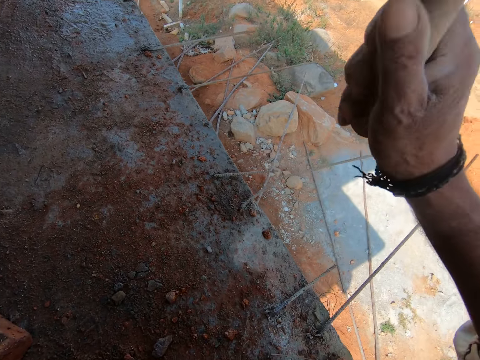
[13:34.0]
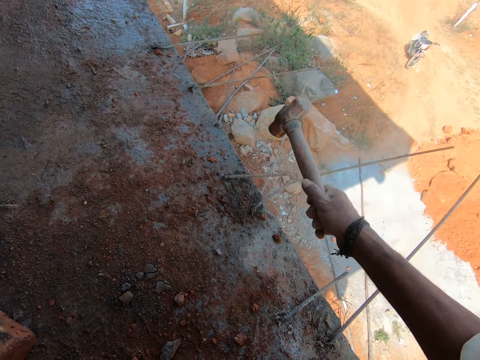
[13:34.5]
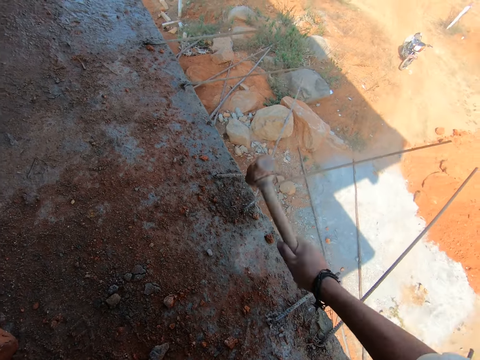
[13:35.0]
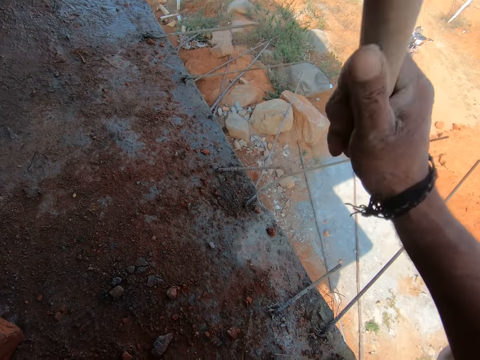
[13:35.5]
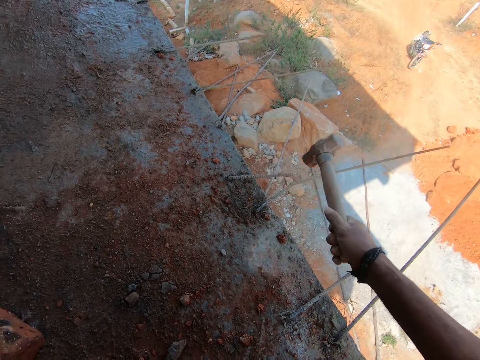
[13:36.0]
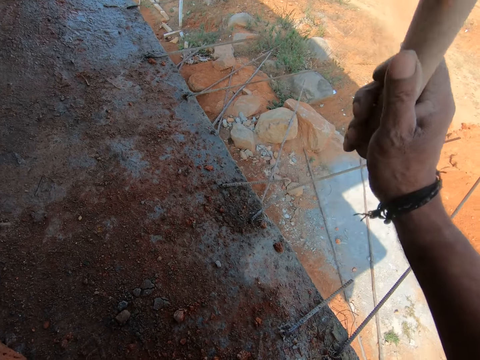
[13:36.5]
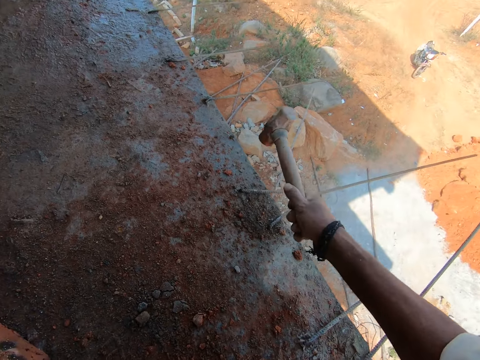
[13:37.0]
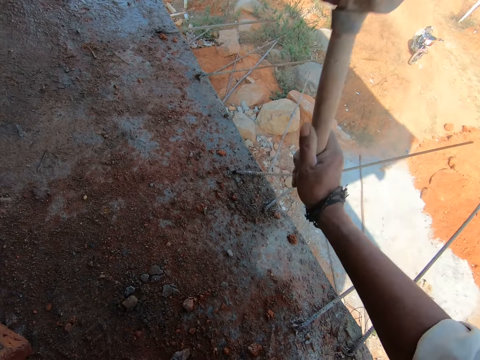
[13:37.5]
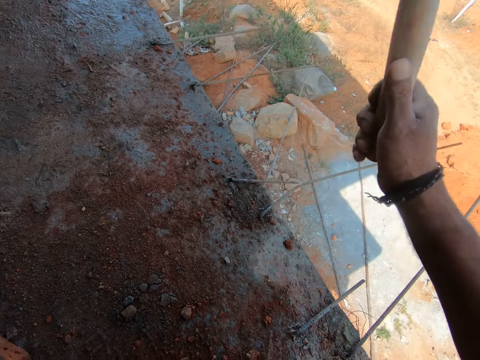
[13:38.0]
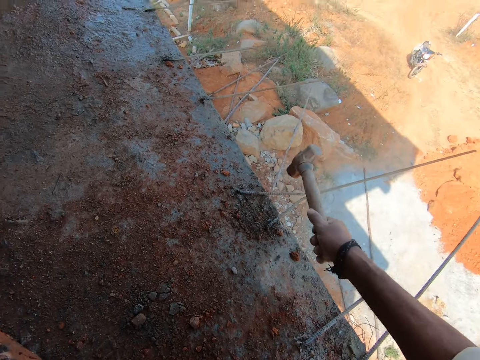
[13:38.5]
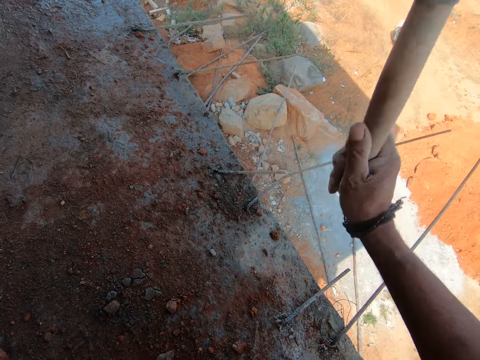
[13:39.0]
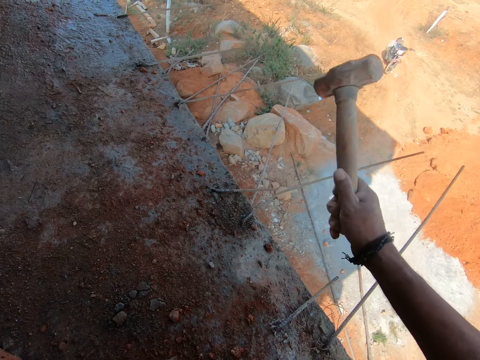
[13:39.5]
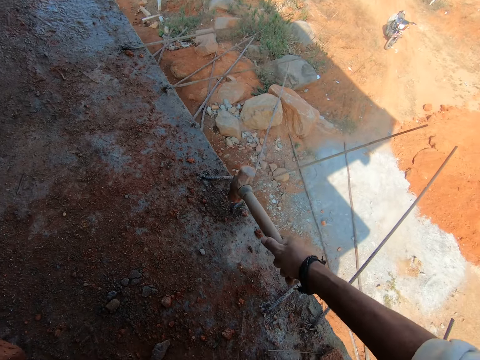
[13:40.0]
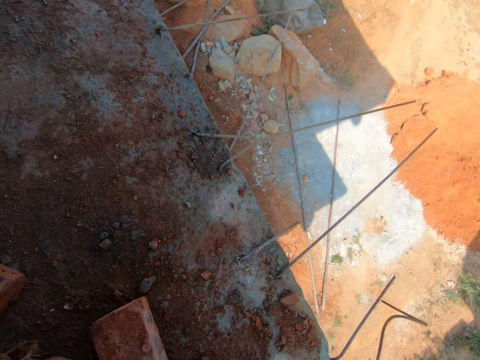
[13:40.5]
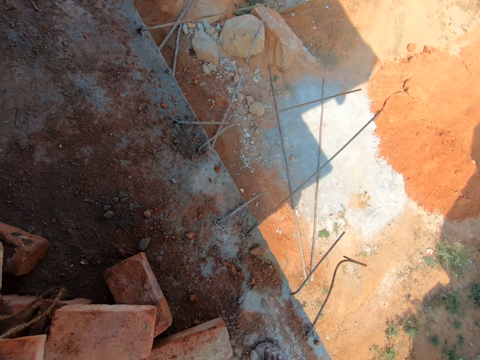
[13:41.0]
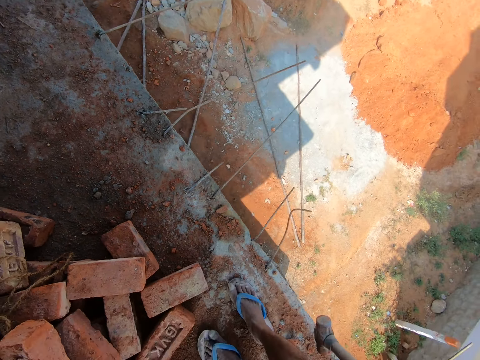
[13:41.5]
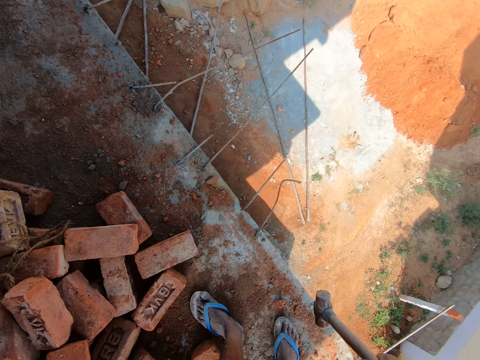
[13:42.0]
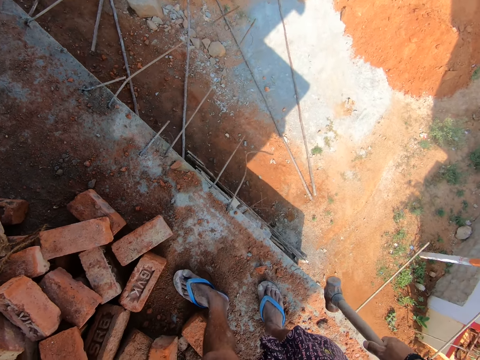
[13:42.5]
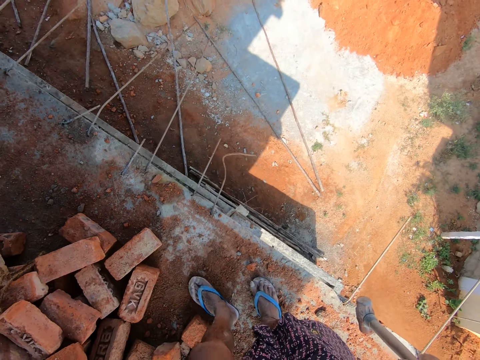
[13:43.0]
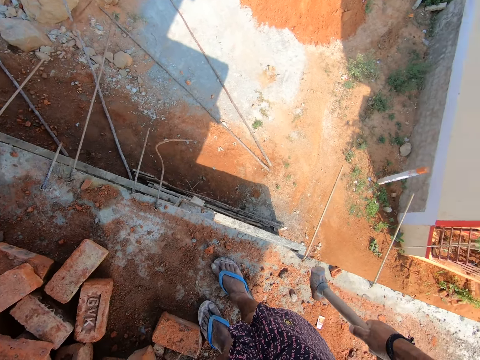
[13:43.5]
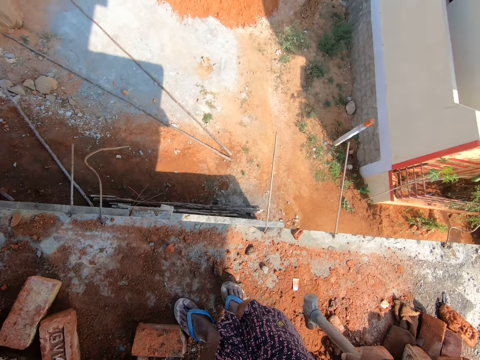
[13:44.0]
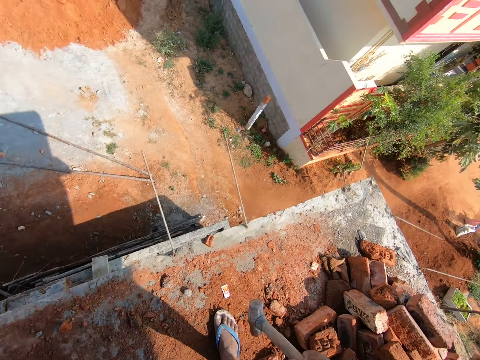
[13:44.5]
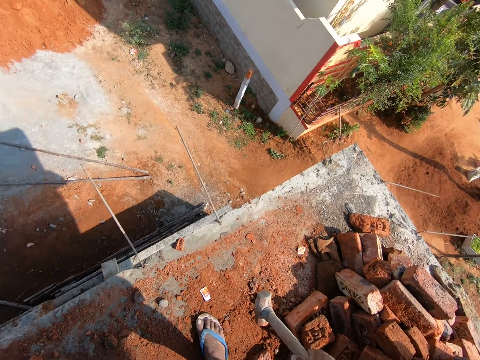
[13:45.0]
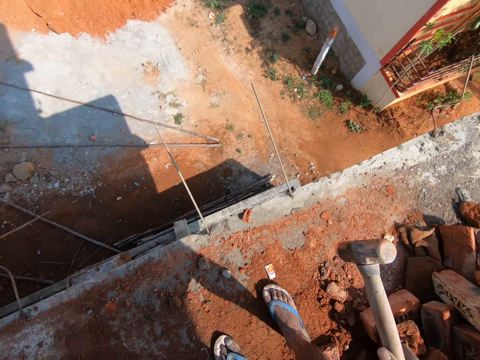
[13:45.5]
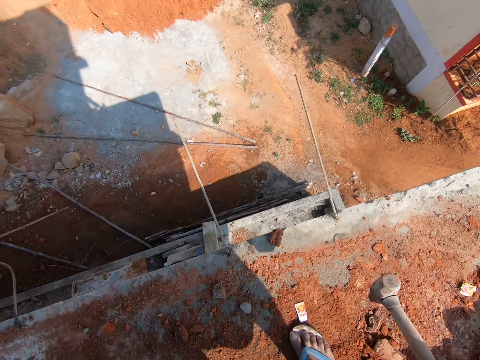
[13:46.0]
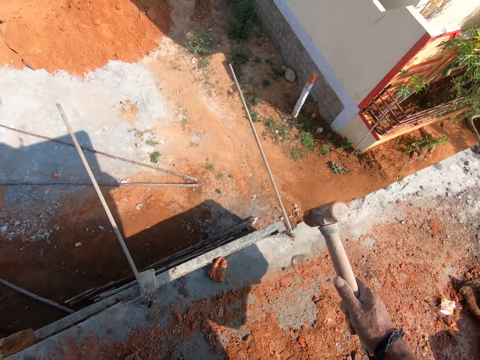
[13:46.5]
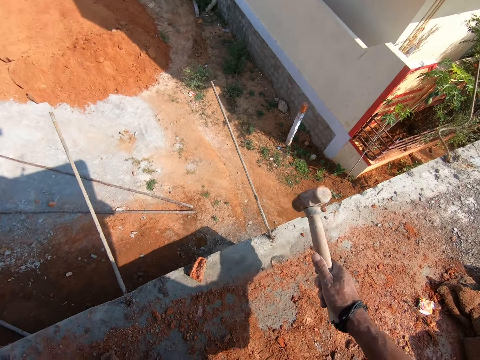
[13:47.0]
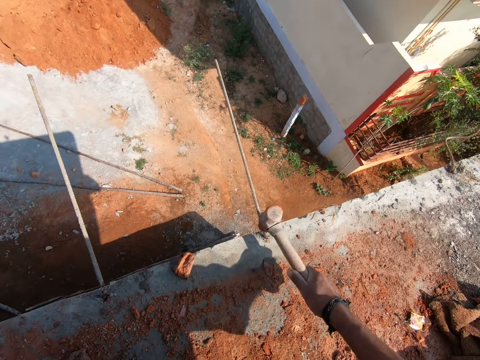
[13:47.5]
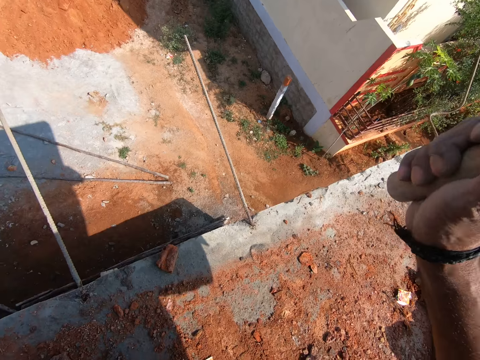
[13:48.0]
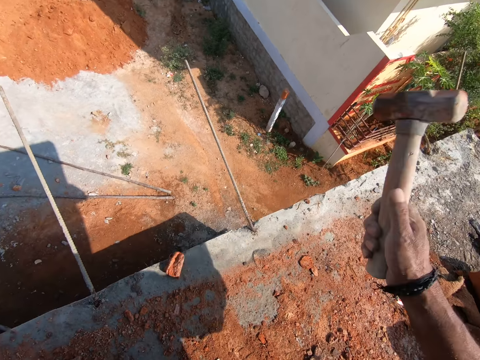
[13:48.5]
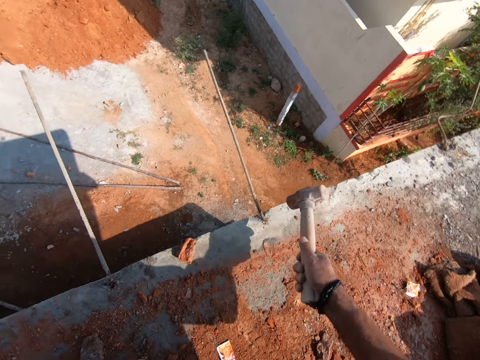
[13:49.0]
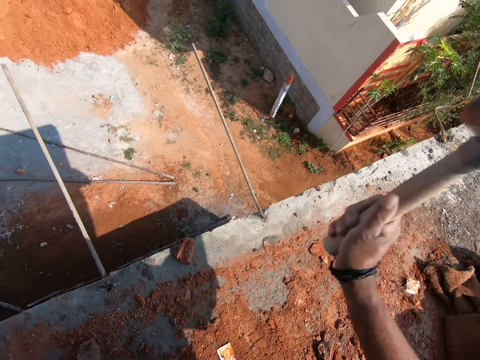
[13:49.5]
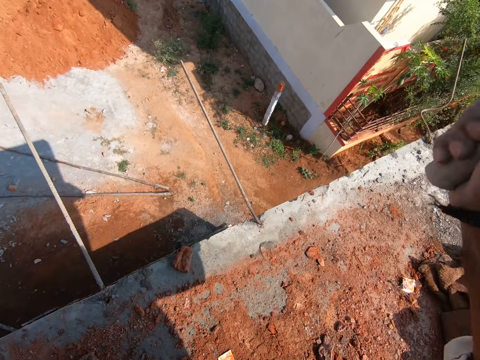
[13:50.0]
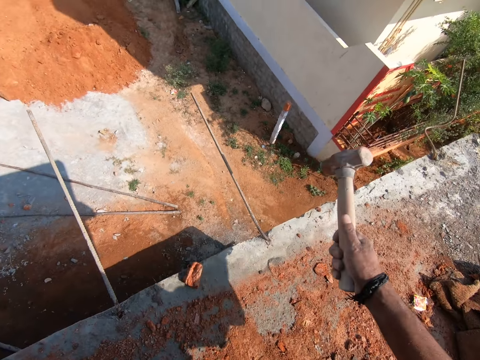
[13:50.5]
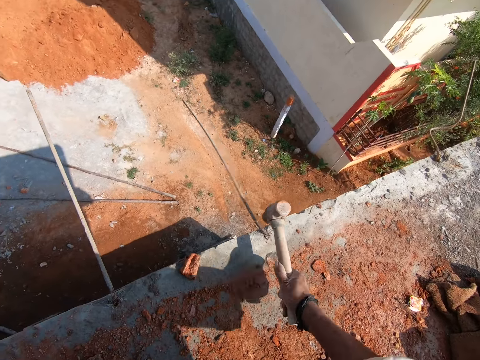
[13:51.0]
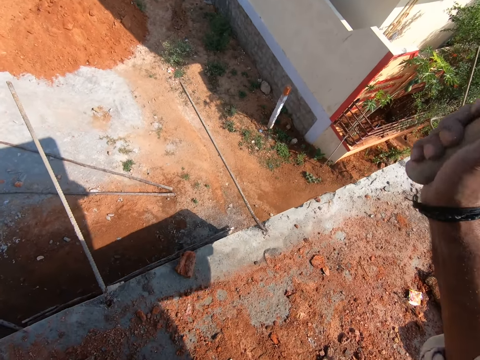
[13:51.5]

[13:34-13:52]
The camera wearer hits on a steel rod repeatedly. They move backwards. They turn right. They hit the wire with a crack hammer.

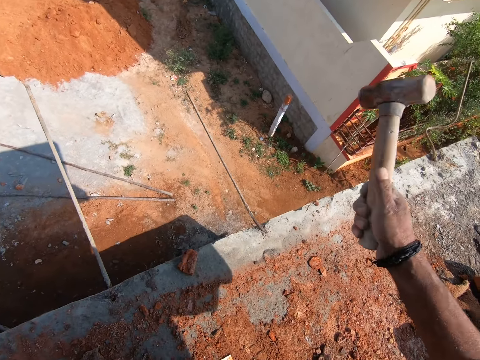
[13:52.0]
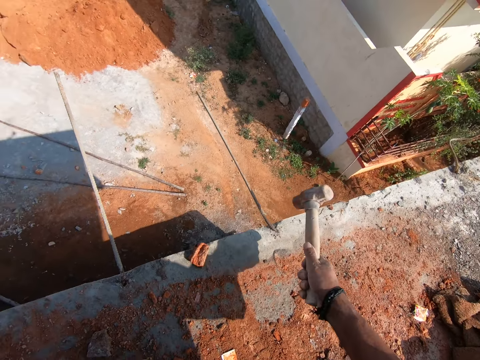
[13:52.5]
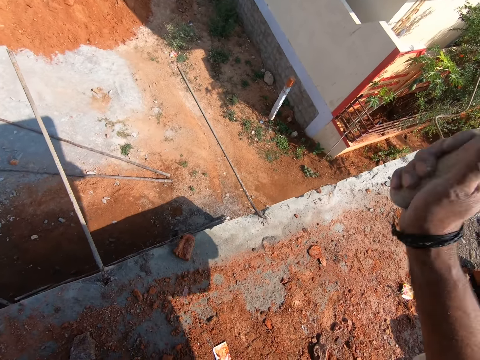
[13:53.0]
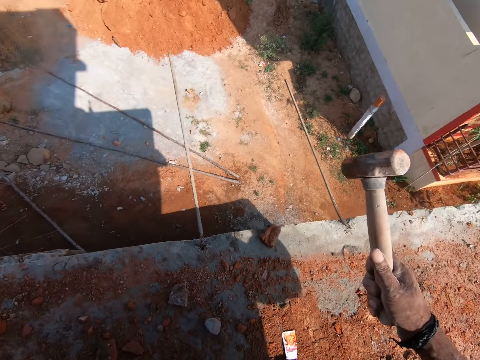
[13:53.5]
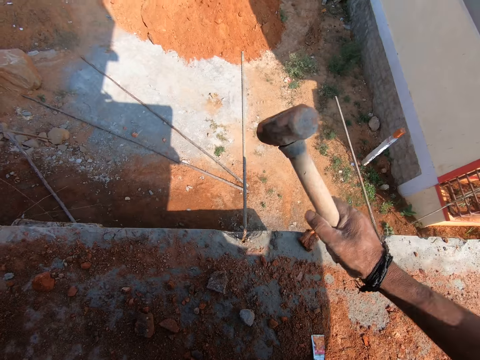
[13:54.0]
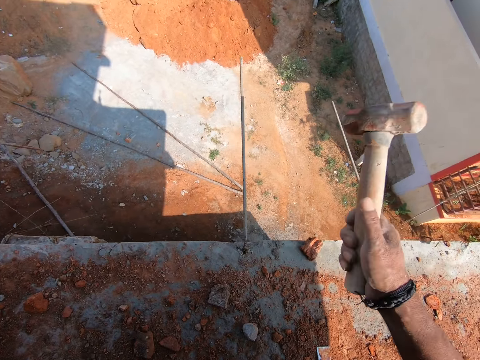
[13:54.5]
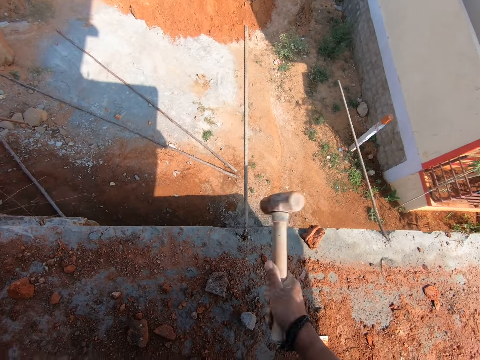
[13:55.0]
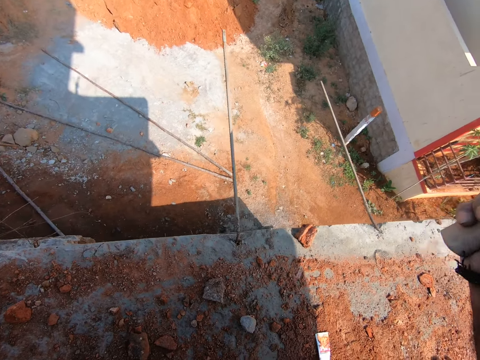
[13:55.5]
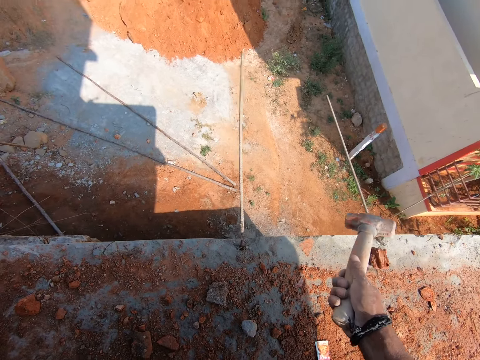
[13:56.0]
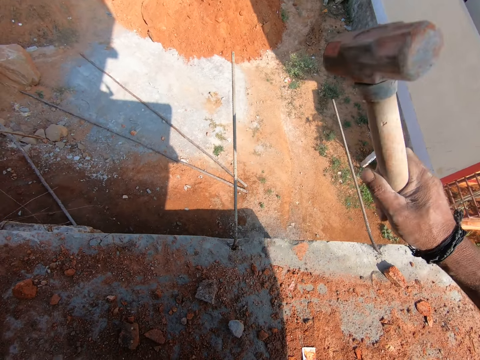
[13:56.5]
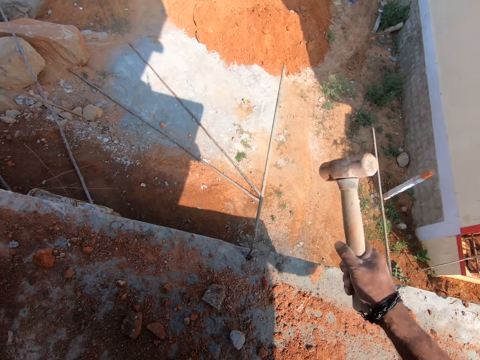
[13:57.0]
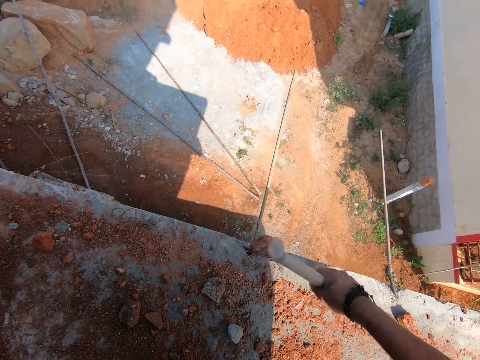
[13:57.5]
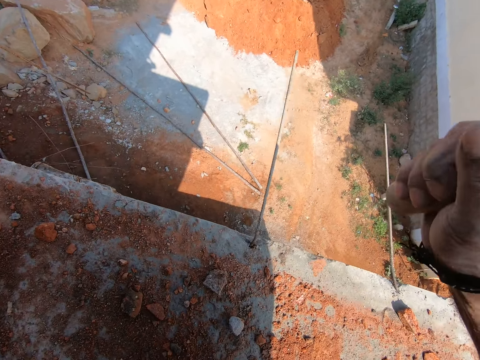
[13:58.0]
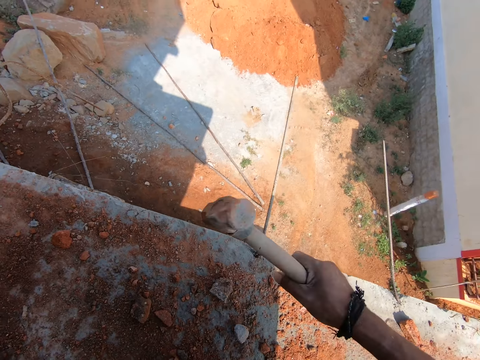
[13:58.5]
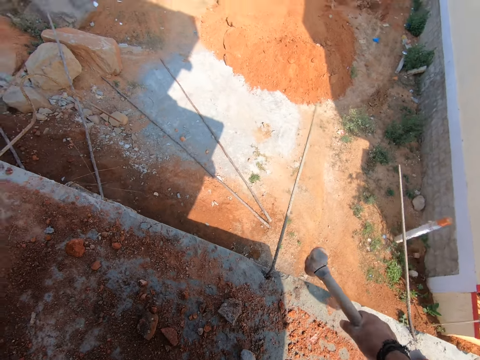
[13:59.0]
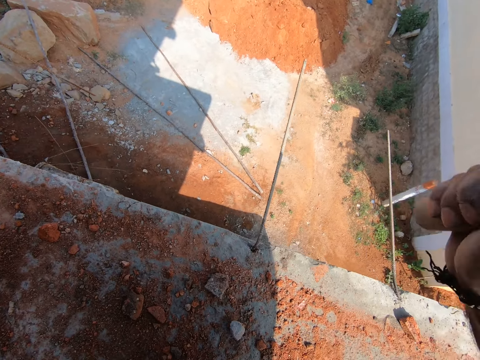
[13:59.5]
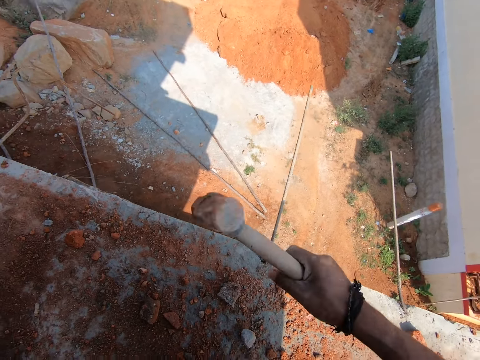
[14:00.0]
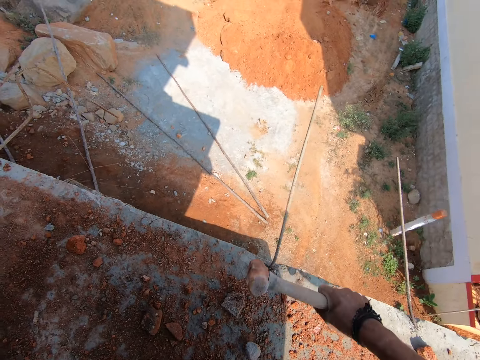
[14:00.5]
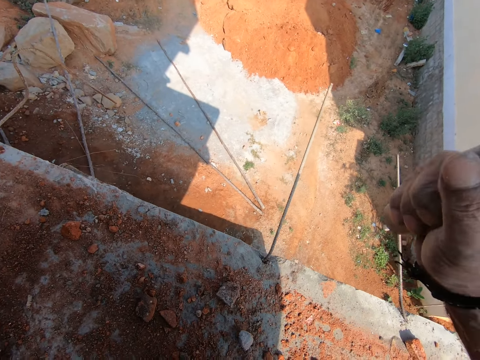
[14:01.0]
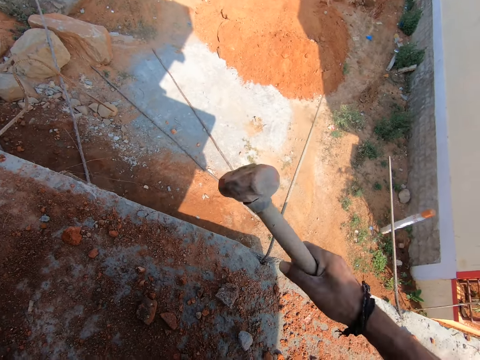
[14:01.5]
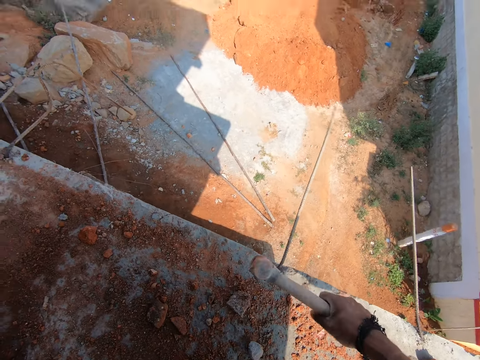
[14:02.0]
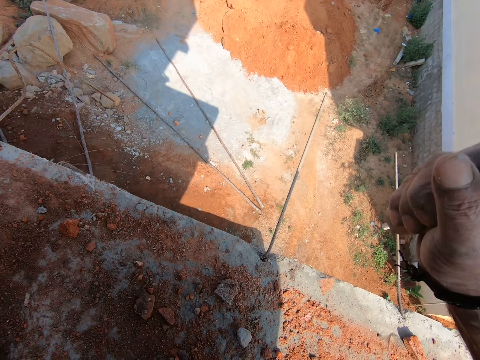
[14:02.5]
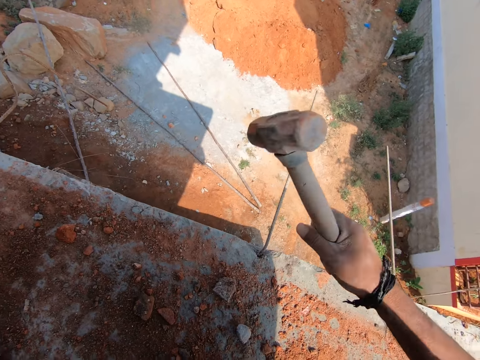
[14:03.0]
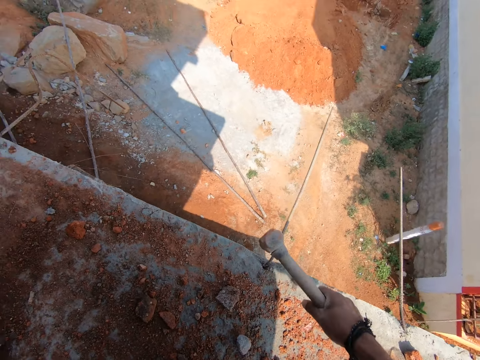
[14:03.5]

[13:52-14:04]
The camera wearer hits metal with a hammer.
